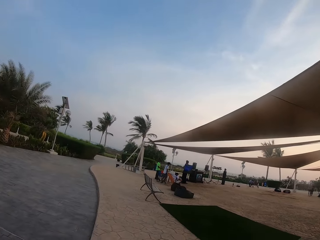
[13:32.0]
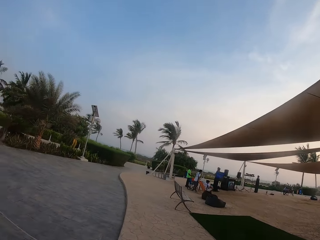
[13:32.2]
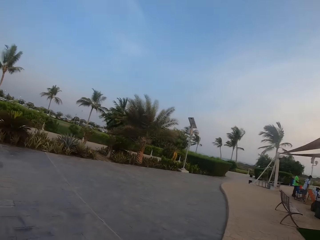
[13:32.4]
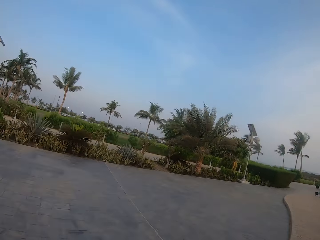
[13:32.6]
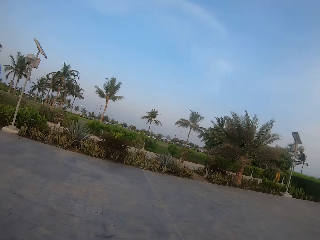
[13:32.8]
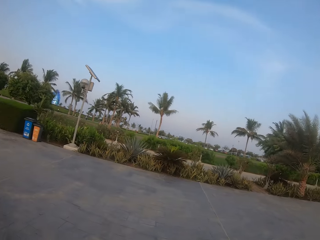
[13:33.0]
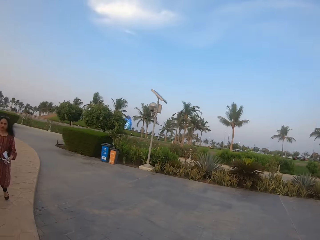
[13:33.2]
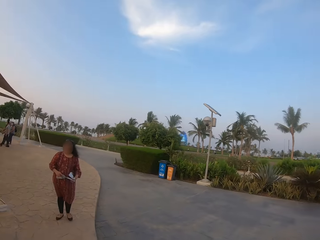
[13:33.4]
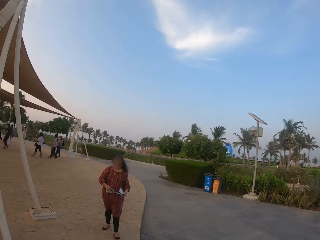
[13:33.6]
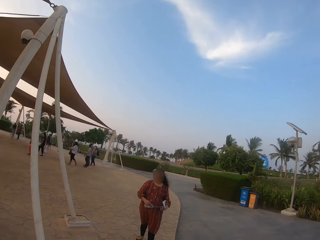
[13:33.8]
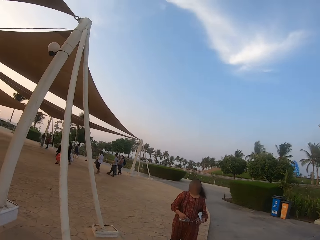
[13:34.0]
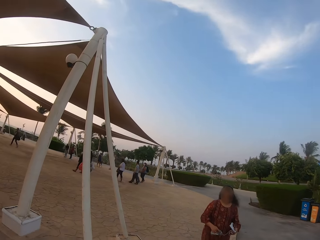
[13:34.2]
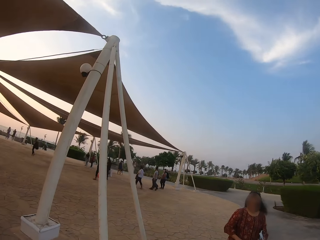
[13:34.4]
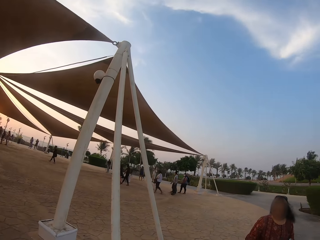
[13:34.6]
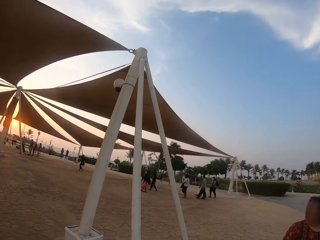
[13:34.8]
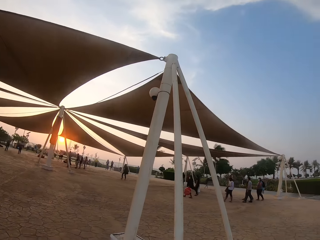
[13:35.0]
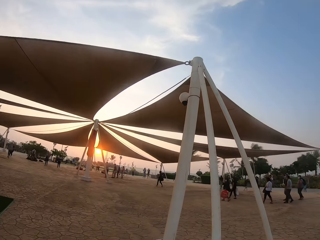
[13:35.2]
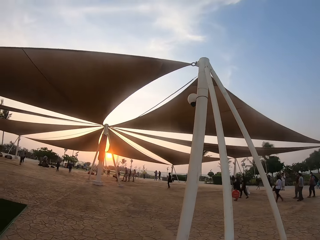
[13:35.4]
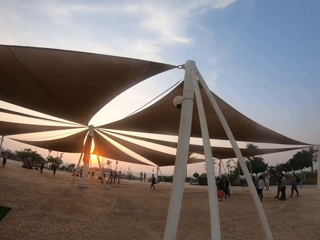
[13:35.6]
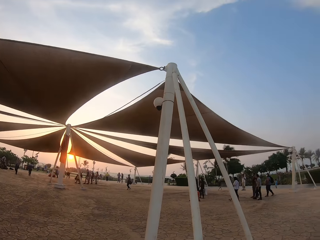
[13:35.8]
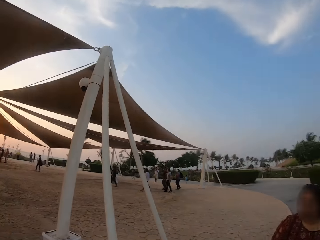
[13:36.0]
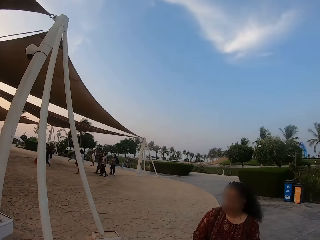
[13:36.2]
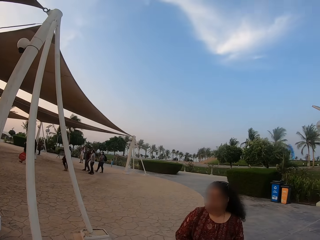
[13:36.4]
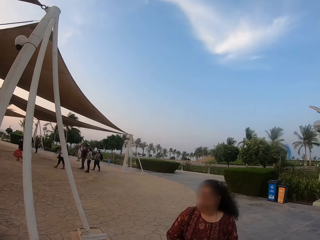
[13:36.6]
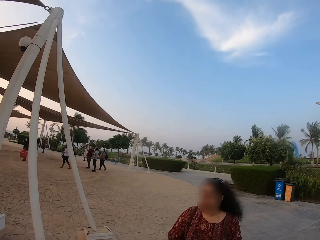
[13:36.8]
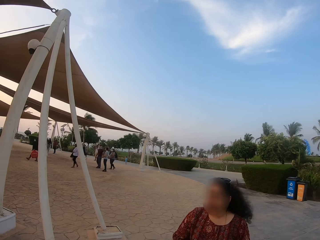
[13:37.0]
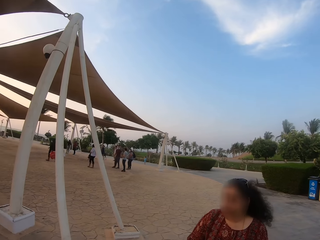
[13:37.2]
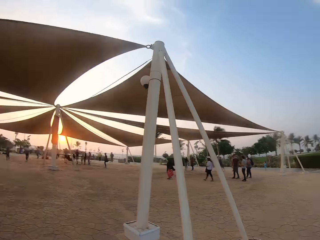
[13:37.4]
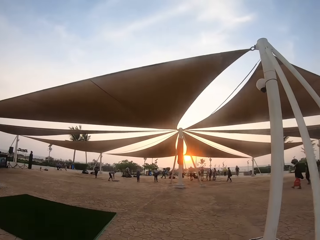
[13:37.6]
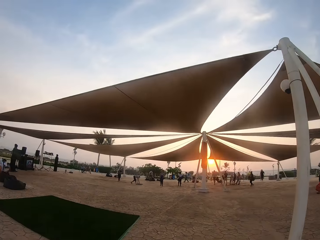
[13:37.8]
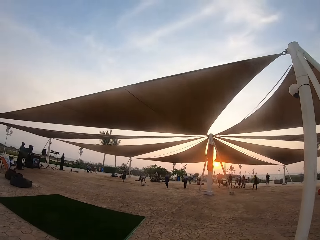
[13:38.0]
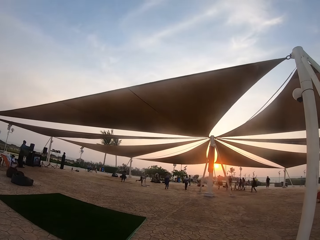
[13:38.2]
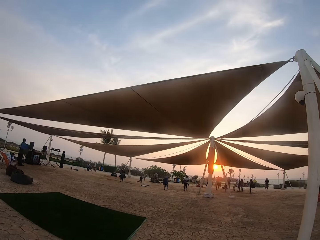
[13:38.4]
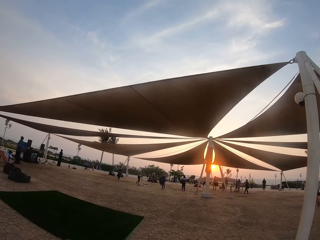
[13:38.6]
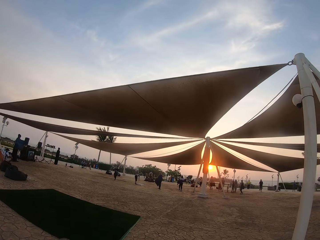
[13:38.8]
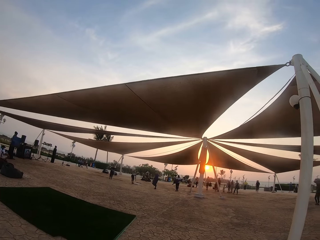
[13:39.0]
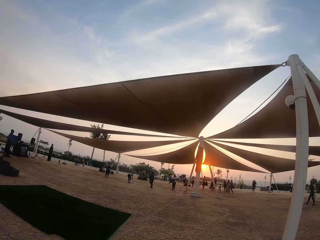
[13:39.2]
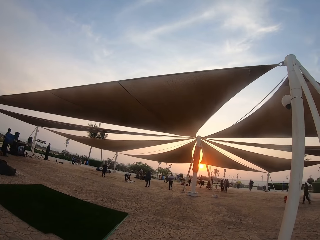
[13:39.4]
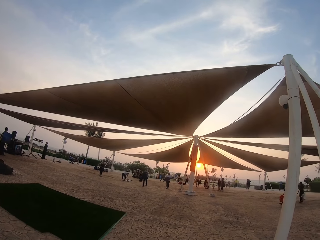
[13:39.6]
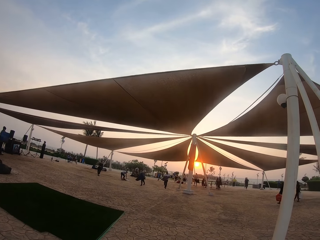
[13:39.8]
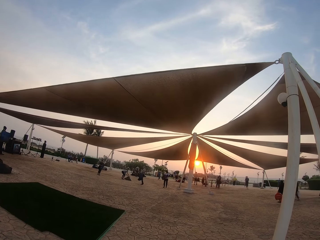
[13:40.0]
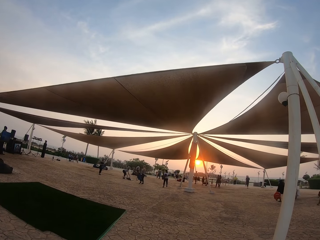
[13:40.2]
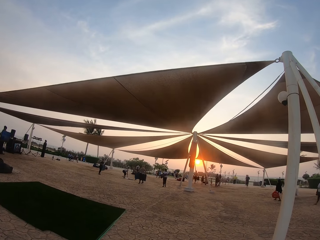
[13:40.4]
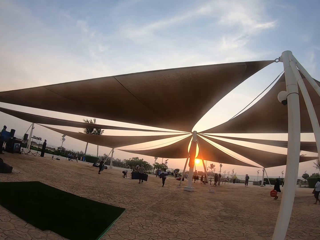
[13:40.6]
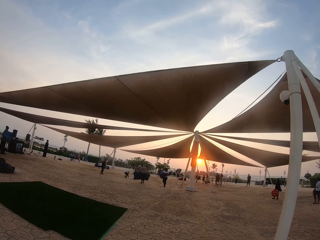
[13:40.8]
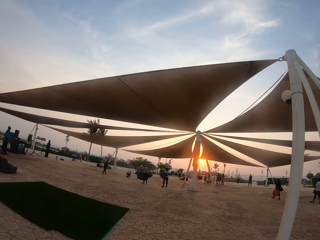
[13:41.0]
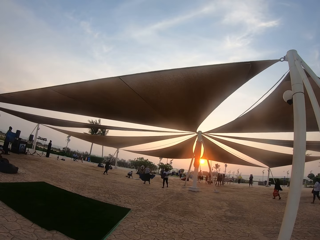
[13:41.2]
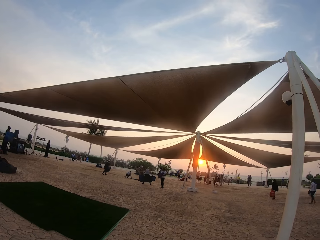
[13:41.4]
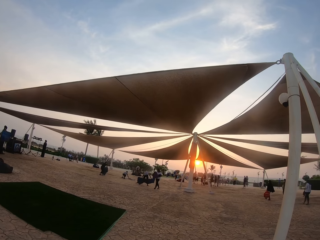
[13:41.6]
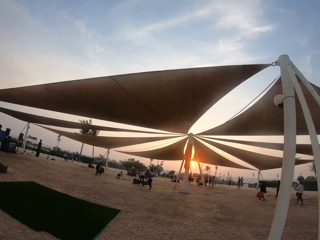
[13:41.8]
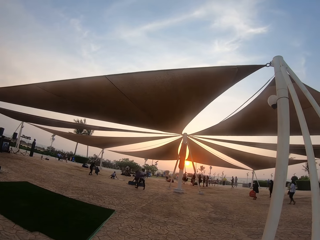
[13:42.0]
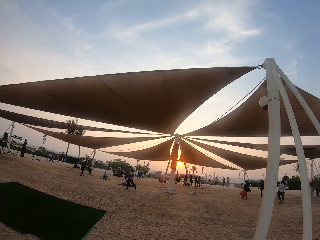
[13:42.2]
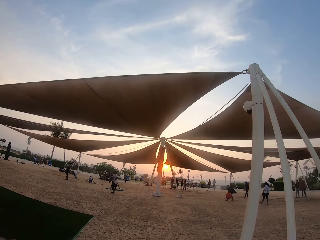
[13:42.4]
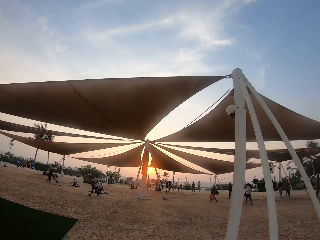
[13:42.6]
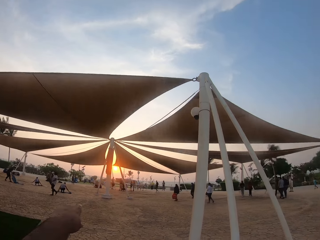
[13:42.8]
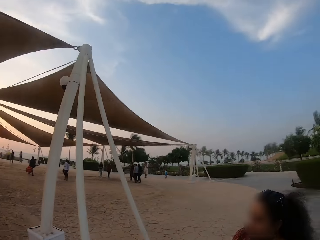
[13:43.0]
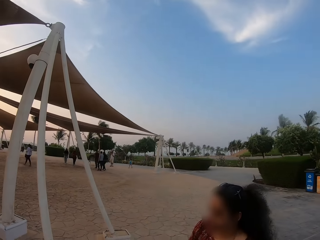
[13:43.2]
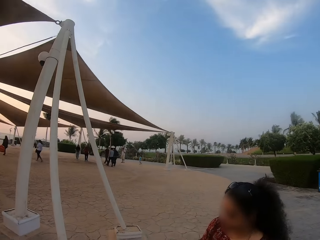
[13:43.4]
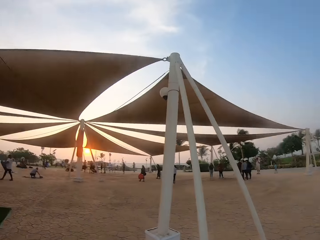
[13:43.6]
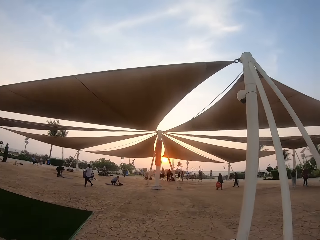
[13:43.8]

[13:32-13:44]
A lady walks in the park.

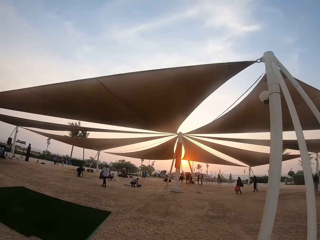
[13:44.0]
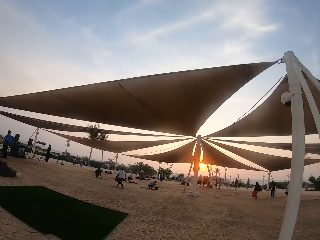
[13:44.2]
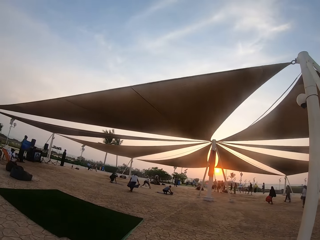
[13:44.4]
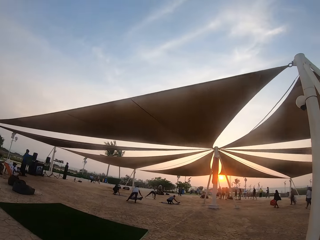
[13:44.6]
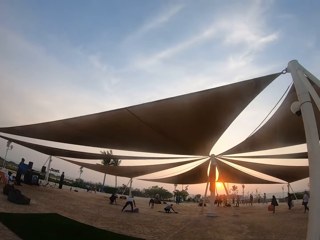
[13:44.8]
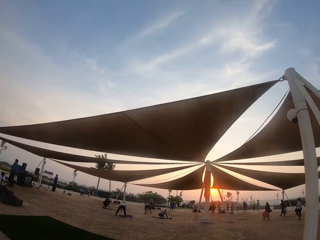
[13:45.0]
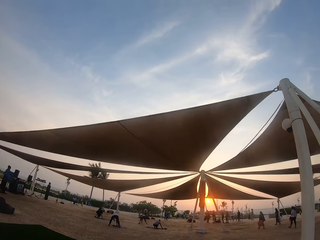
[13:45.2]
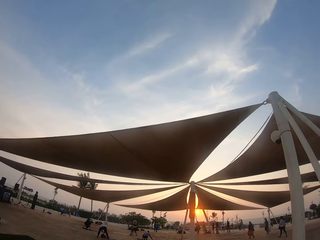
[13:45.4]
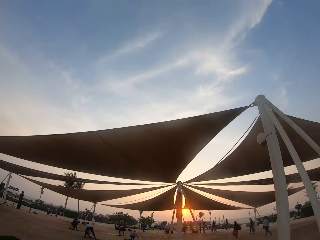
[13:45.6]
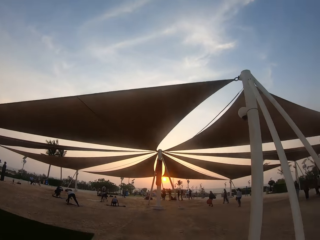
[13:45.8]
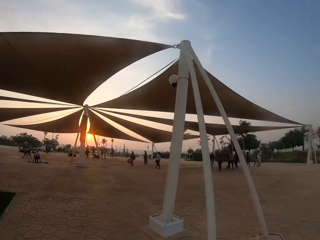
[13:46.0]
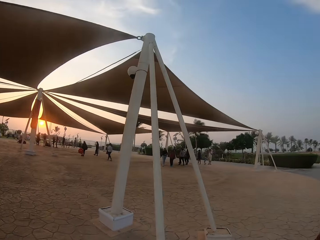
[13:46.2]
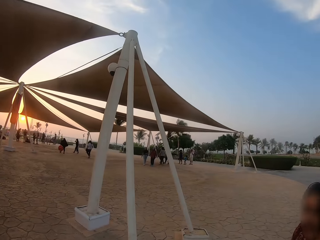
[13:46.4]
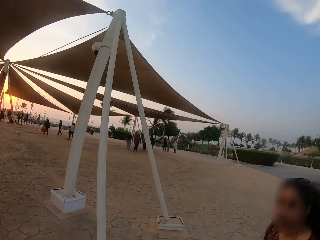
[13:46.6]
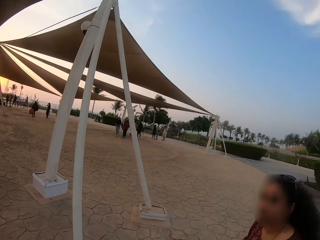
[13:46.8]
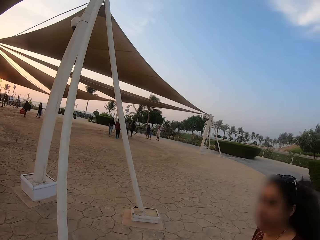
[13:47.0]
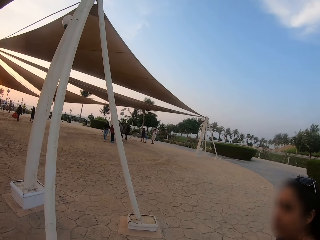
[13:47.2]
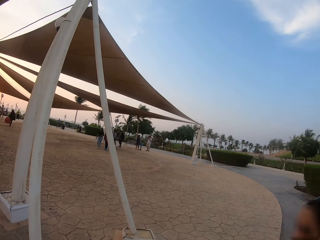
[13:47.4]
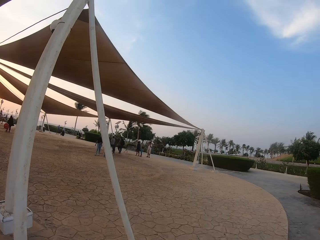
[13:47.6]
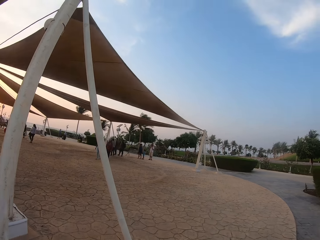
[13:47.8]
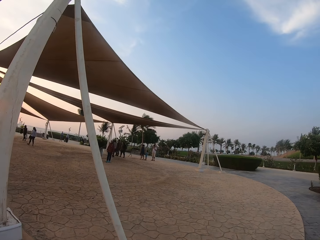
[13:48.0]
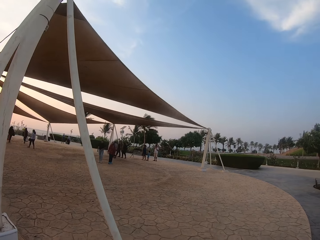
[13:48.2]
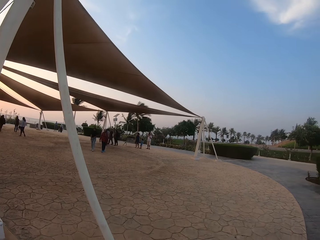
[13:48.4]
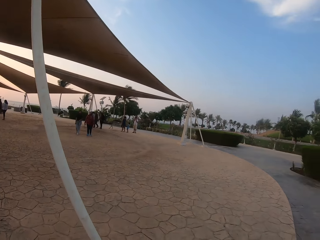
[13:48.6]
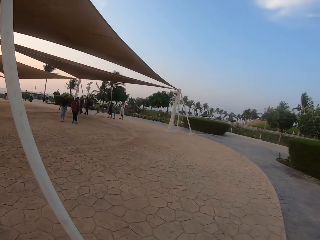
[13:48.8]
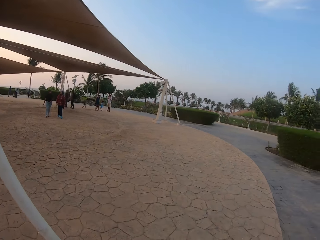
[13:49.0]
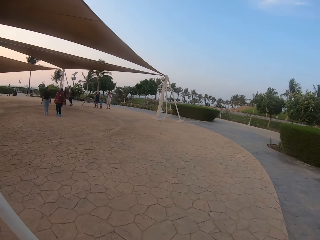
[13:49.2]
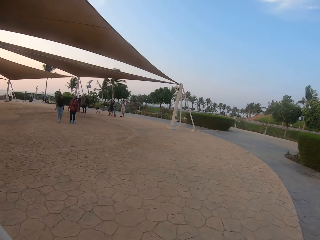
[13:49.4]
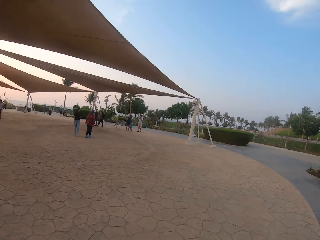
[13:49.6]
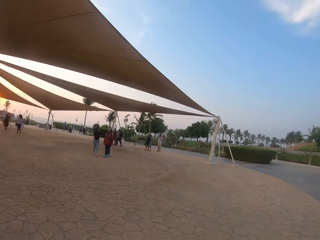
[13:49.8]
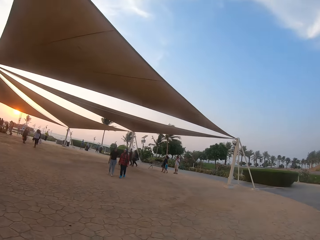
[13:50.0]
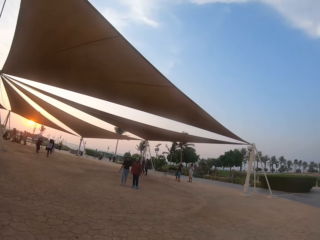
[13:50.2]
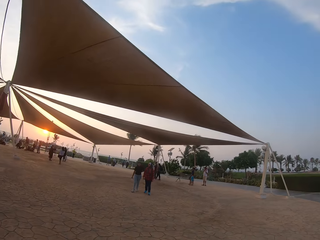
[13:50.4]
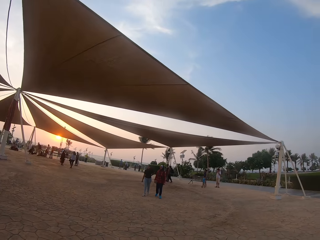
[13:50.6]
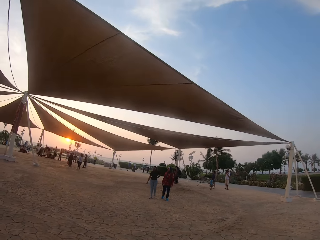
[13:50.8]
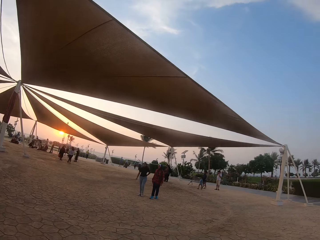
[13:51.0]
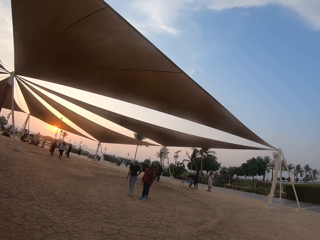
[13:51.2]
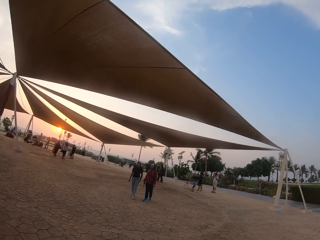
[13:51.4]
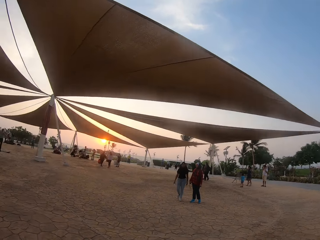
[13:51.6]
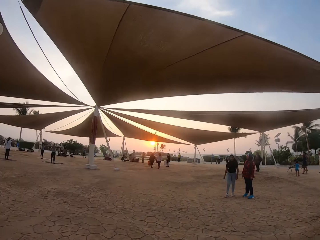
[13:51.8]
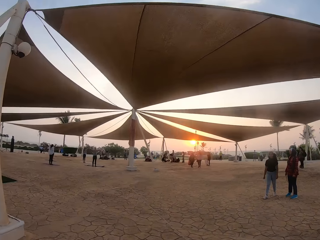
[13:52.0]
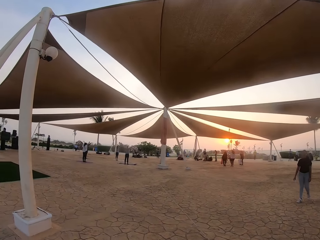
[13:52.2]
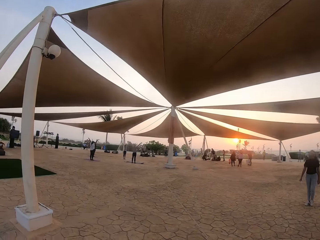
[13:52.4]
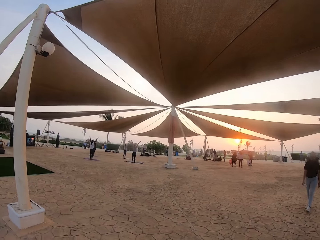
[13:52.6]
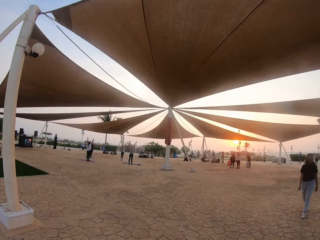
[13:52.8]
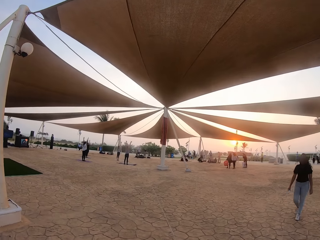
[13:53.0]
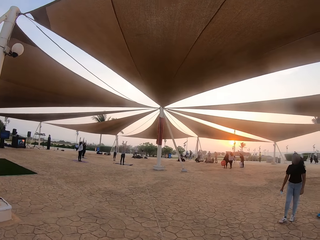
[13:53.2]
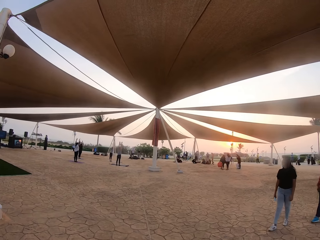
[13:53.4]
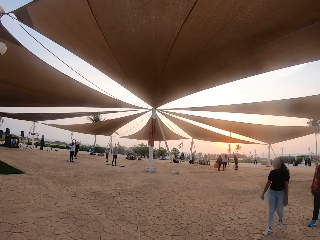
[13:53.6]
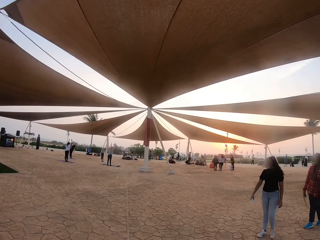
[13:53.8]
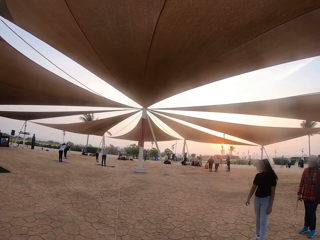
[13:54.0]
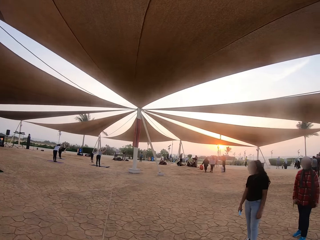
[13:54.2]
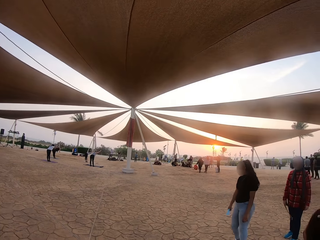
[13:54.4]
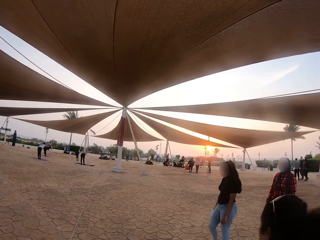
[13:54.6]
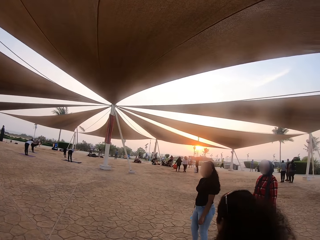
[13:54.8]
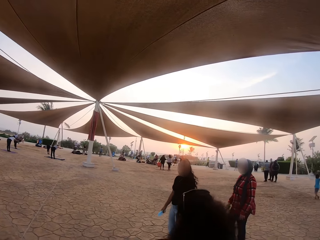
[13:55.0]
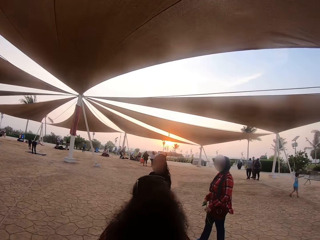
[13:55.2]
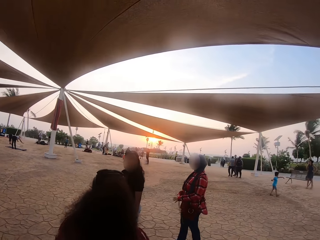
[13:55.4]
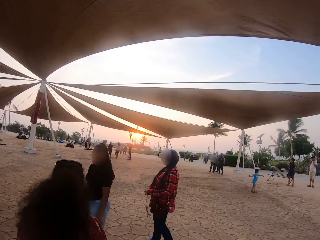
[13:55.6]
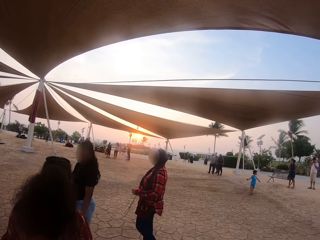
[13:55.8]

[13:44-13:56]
The camera wearer walks around the tent.
